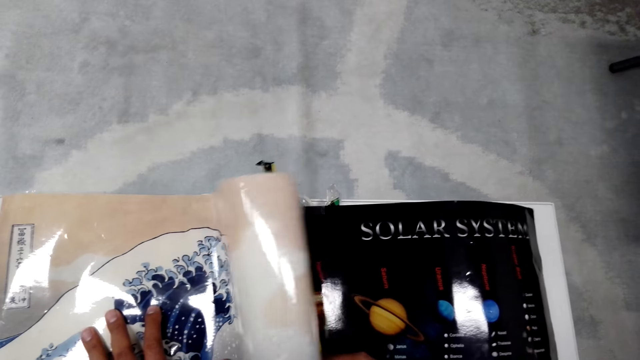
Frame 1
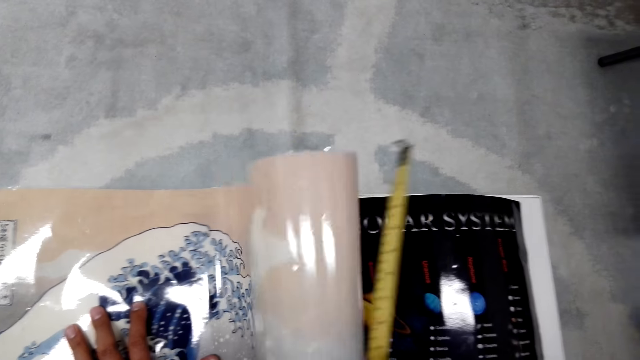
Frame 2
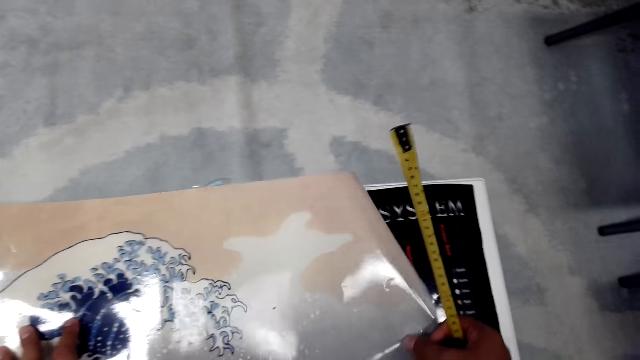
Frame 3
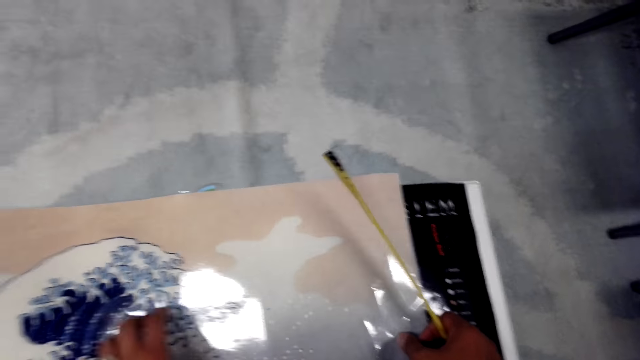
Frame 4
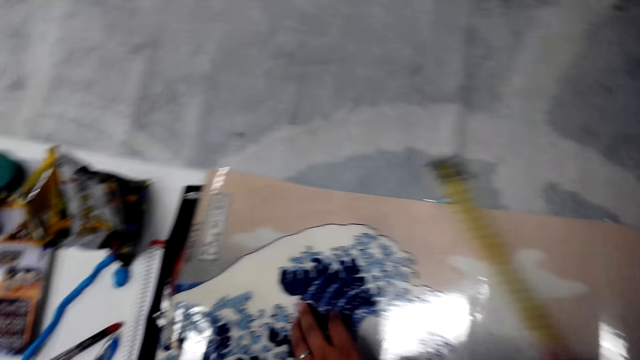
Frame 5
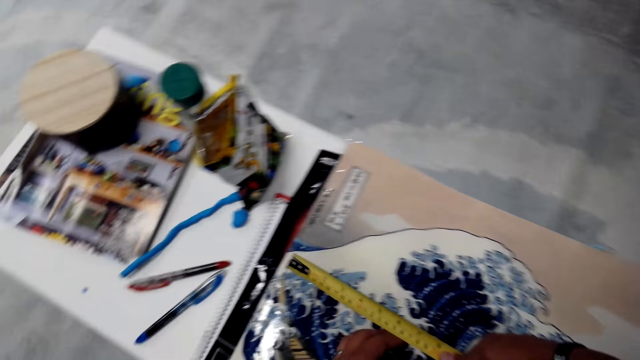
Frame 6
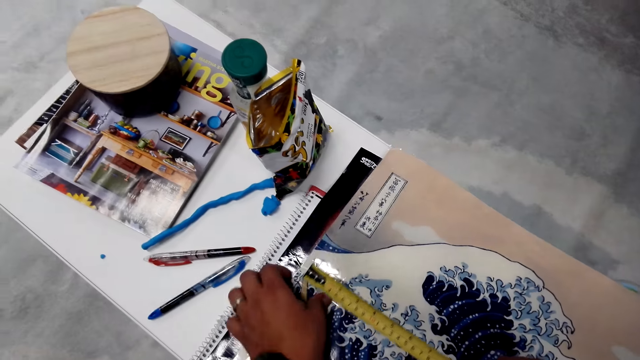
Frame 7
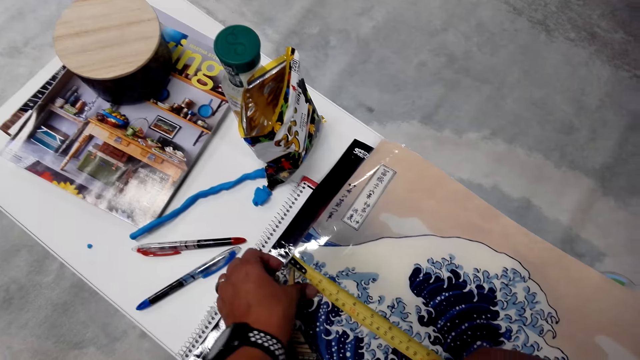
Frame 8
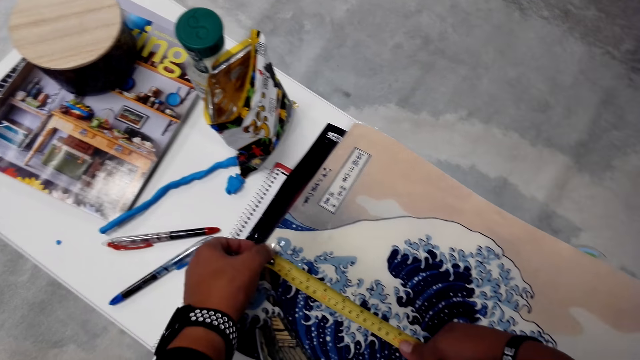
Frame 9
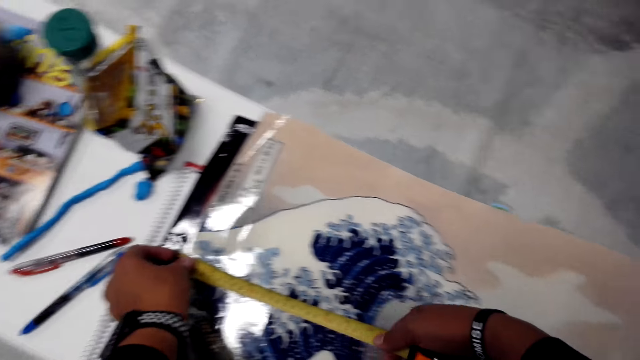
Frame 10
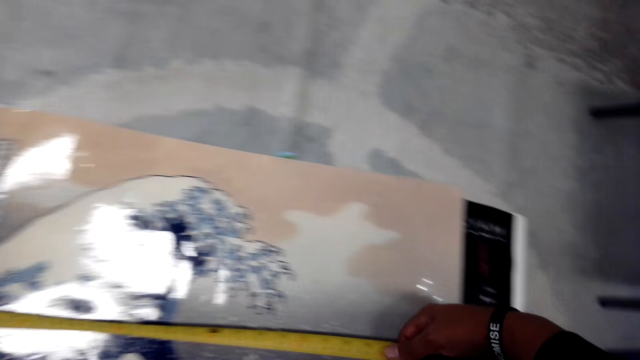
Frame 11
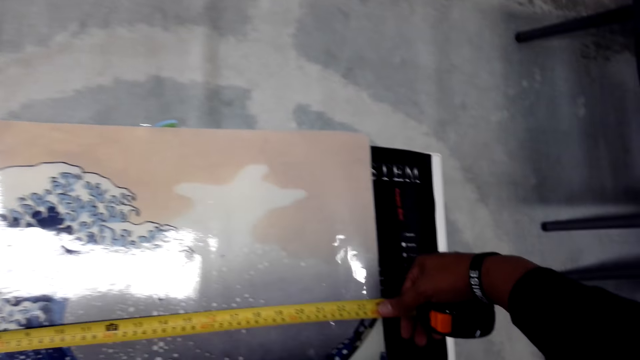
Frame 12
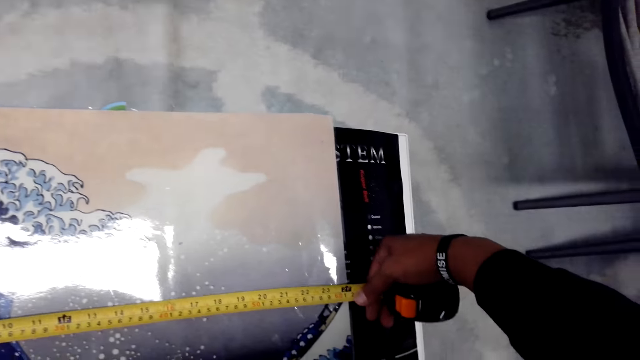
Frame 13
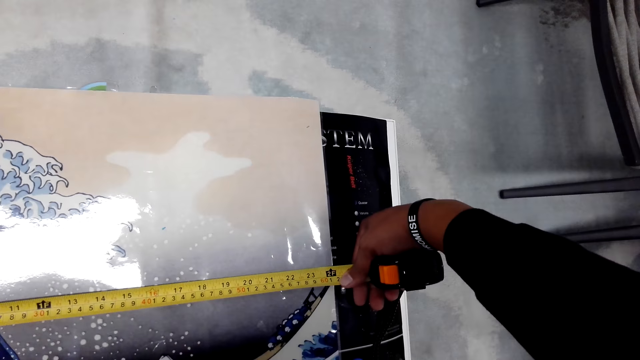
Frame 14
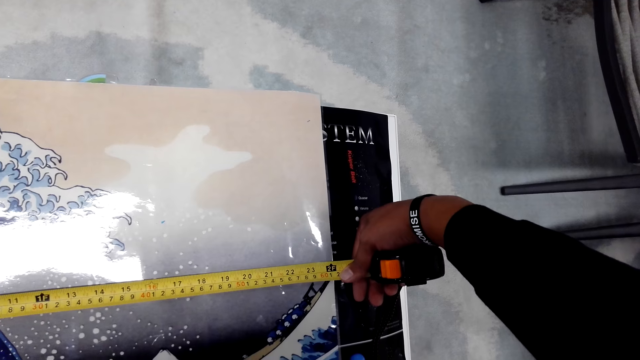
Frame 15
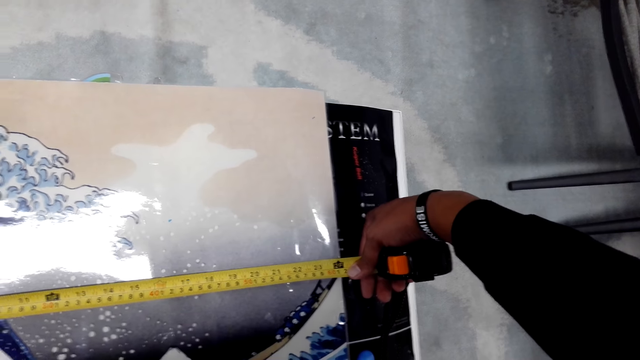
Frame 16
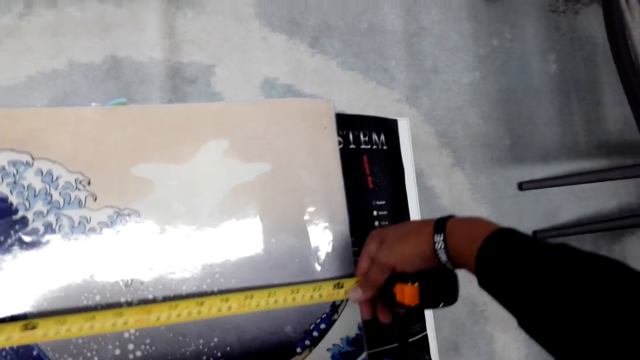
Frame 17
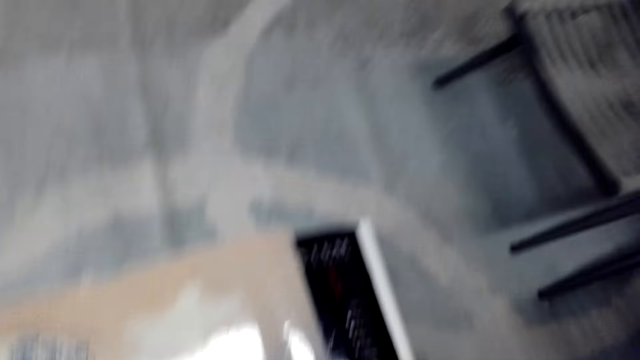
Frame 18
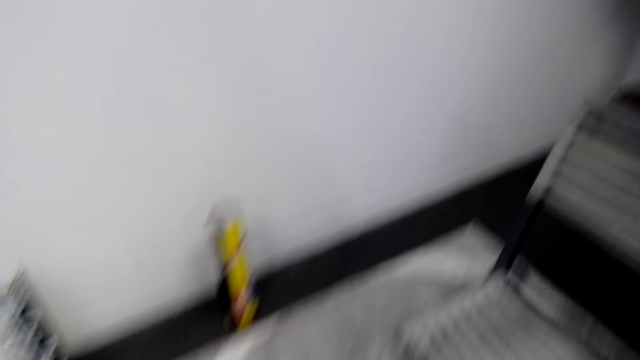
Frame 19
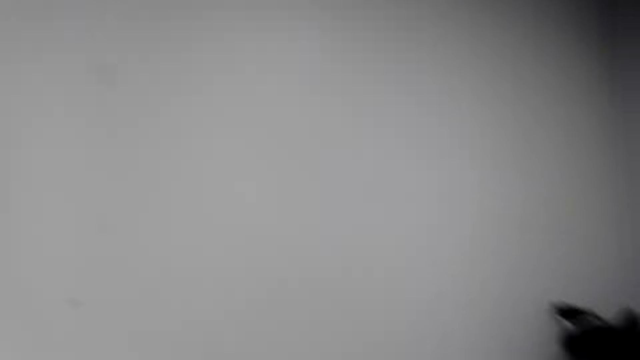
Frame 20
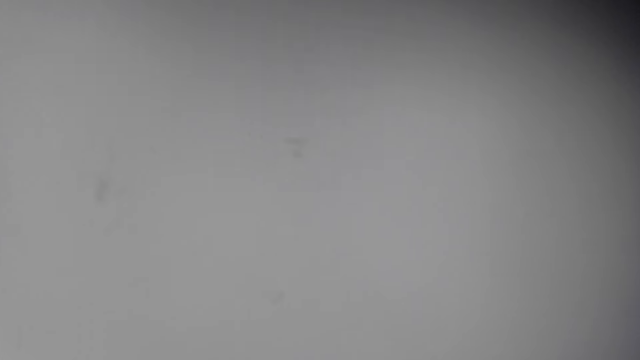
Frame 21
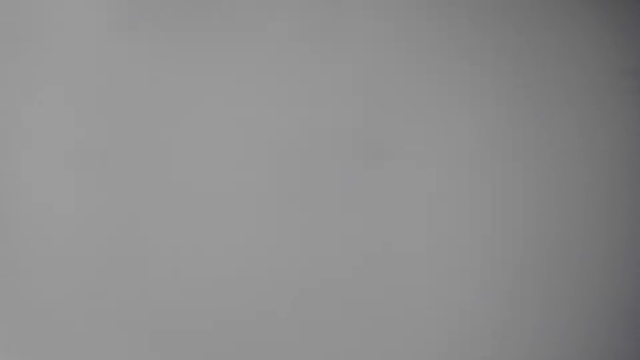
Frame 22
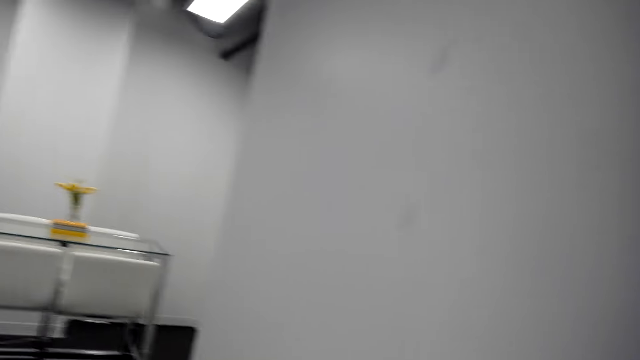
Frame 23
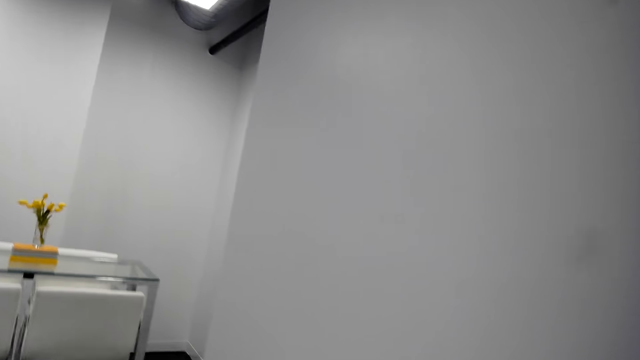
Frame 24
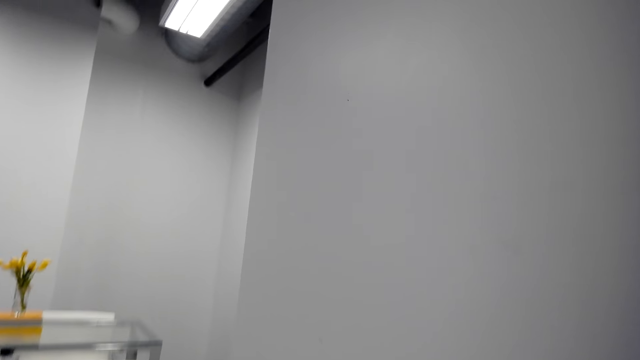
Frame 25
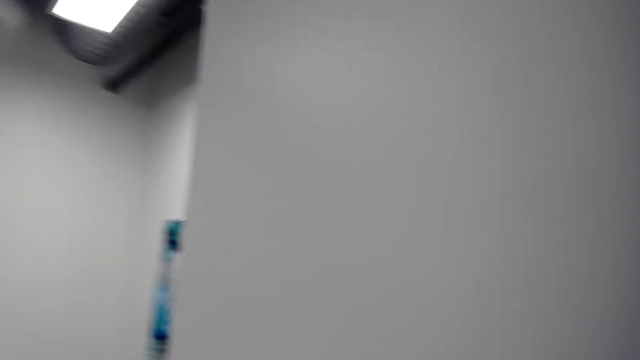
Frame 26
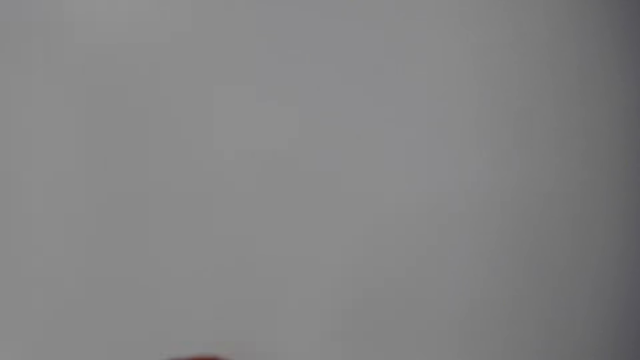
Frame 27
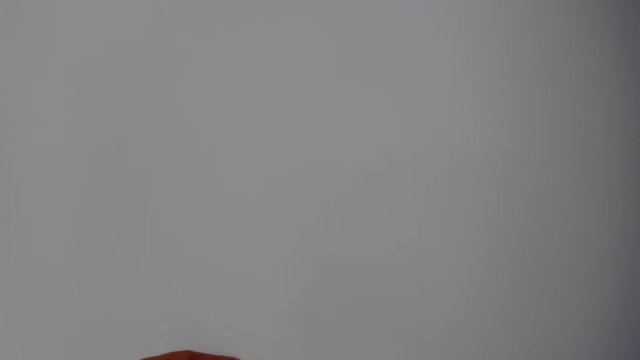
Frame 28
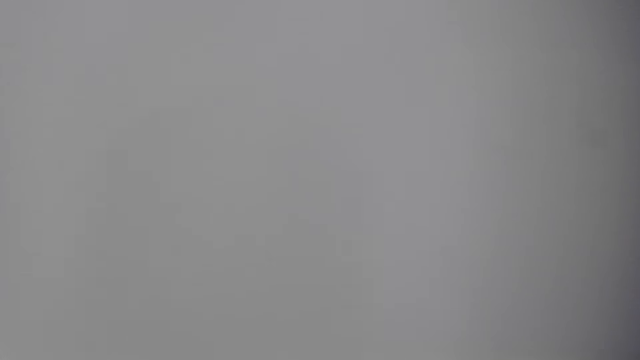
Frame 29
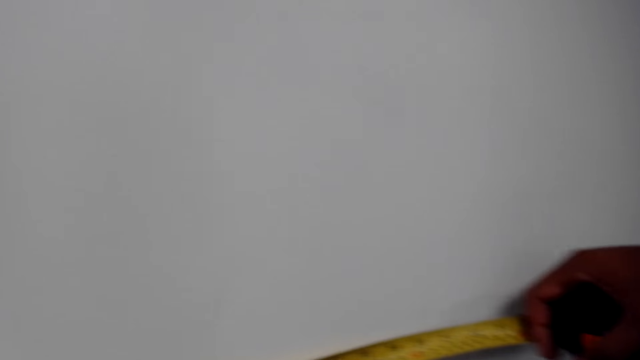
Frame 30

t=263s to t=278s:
The camera wearer stretches a paper and adjusts a tape measure. They measure the paper with the measuring tape. They walk away.

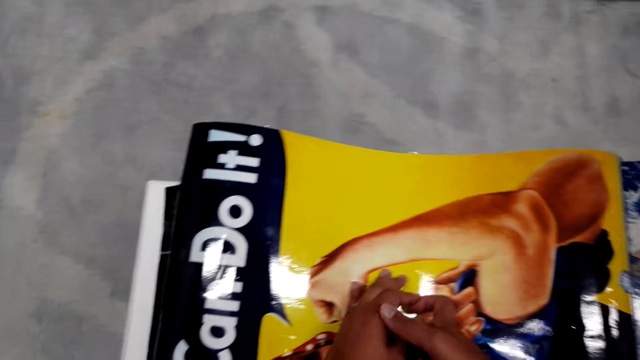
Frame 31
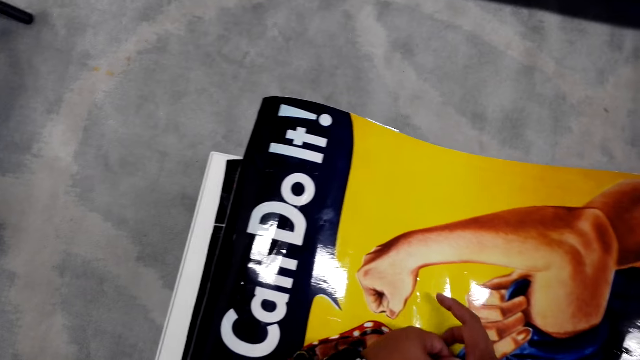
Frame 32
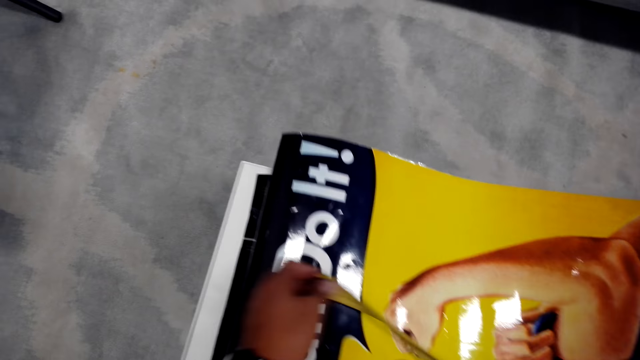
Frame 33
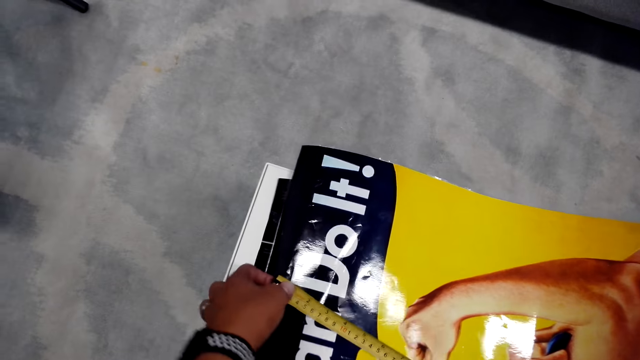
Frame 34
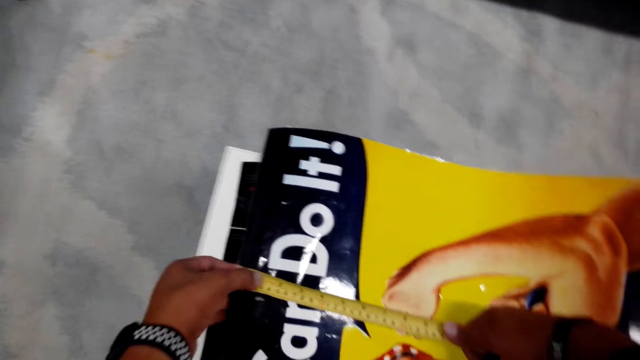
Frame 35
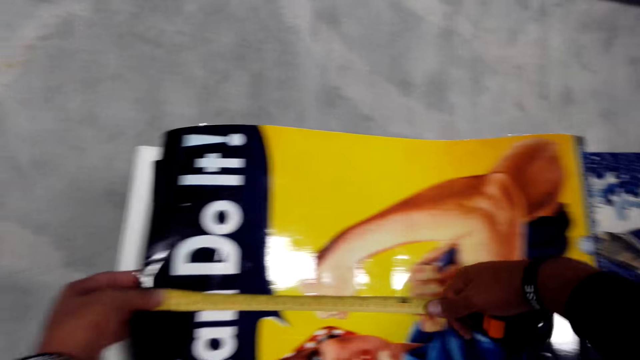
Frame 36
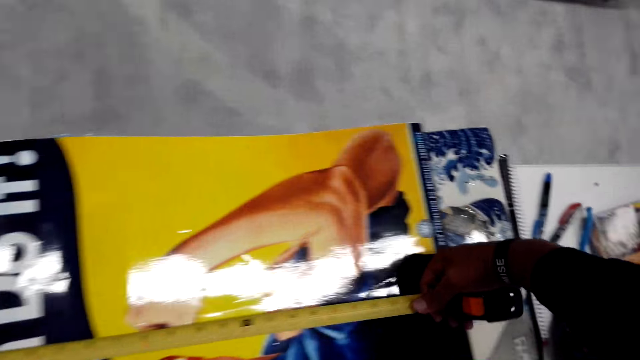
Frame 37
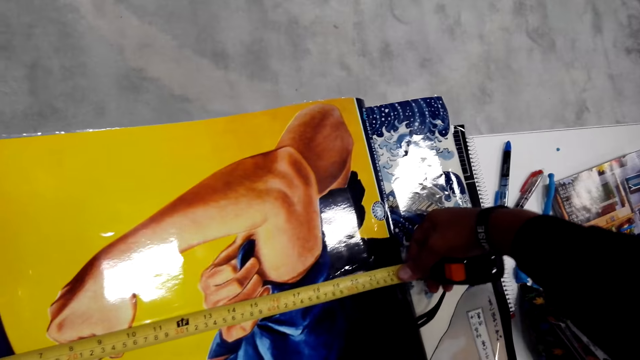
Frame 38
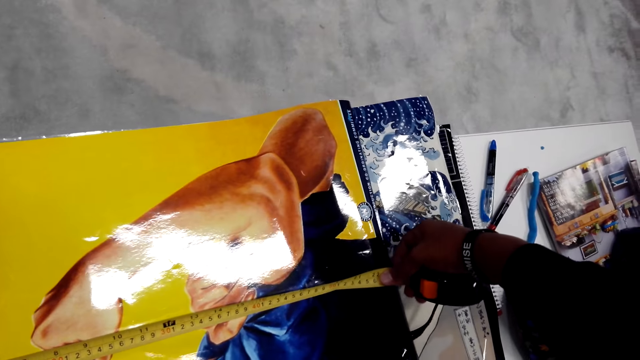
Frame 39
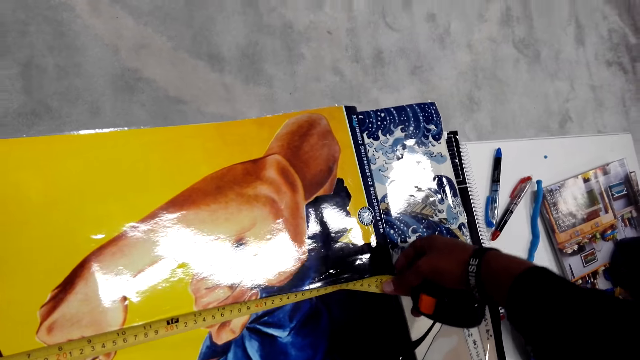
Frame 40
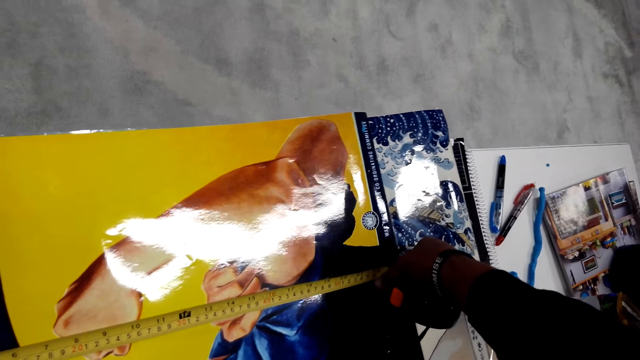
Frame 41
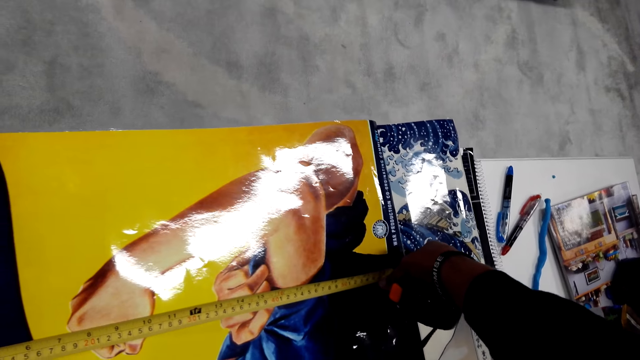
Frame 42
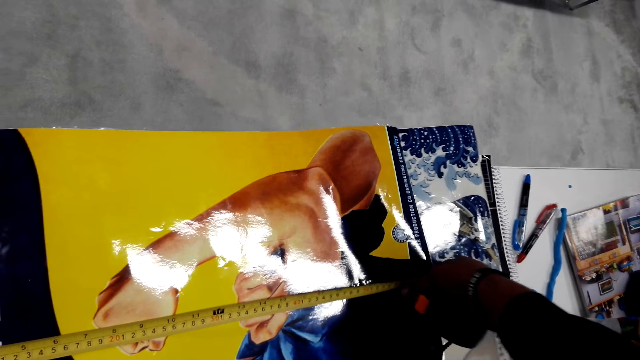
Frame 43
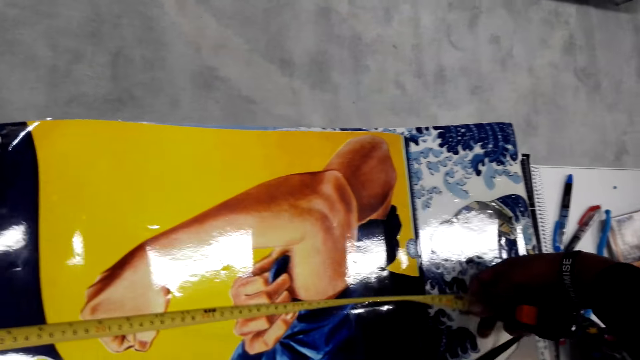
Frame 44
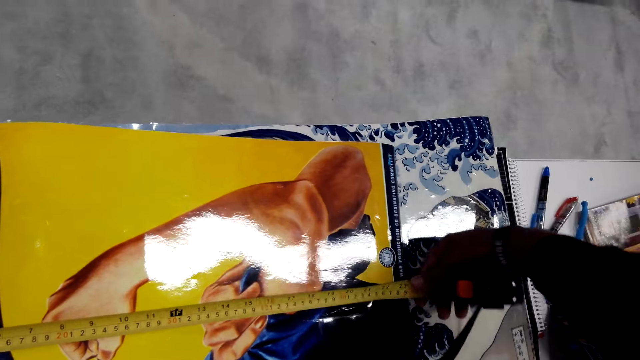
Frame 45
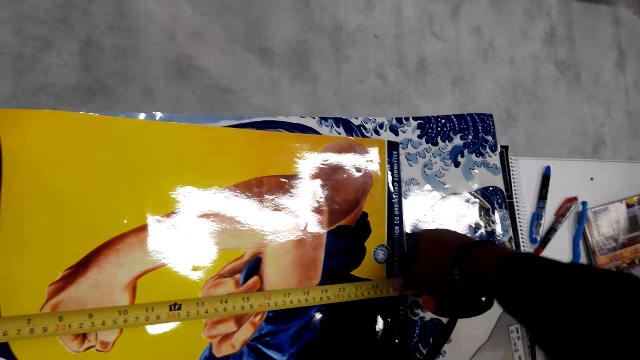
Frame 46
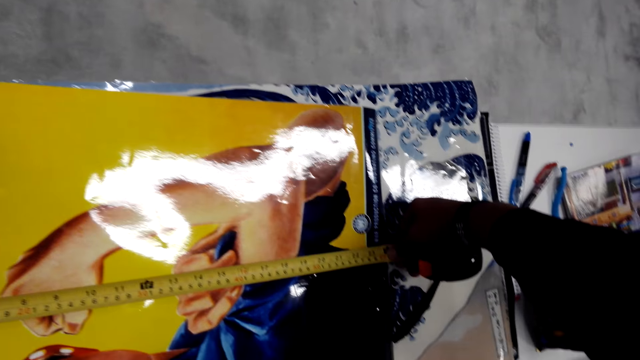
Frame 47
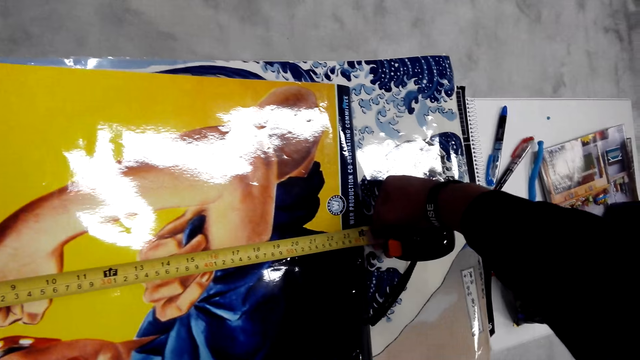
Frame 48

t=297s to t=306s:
The camera wearer measures the paper with a tape measure.
